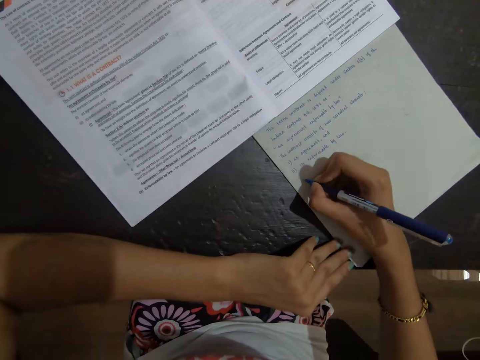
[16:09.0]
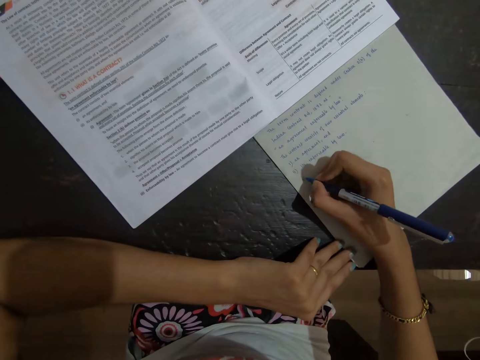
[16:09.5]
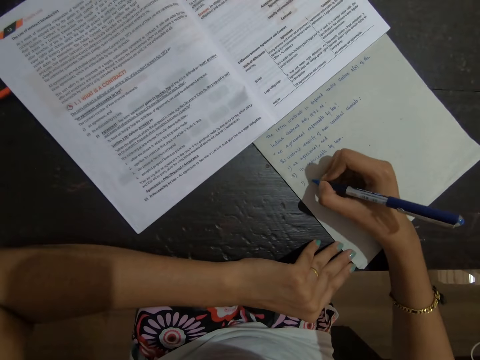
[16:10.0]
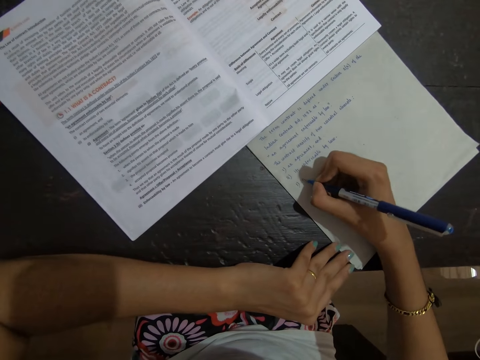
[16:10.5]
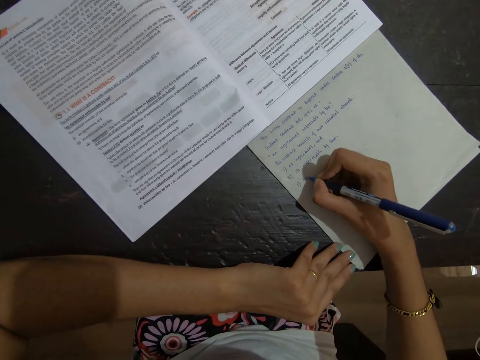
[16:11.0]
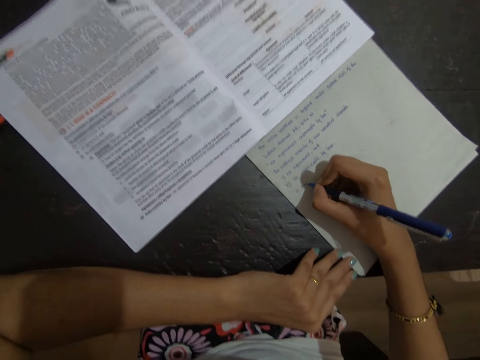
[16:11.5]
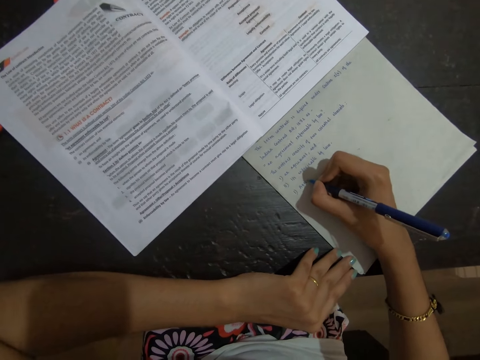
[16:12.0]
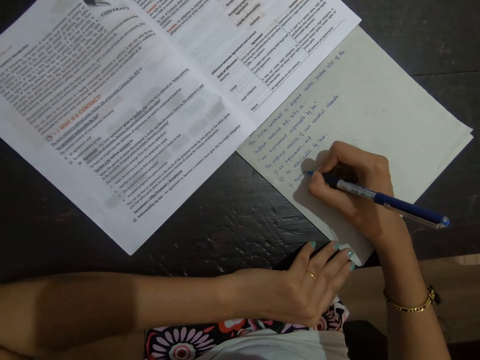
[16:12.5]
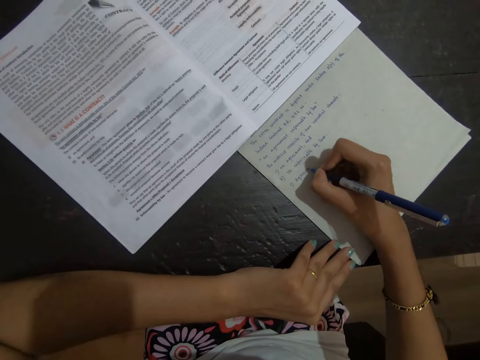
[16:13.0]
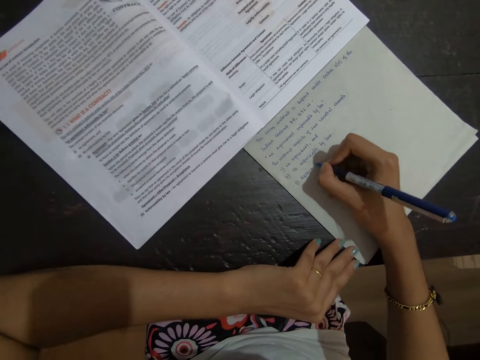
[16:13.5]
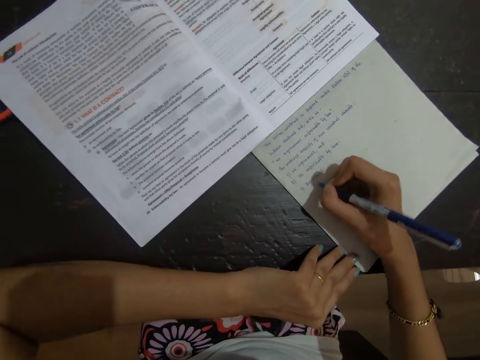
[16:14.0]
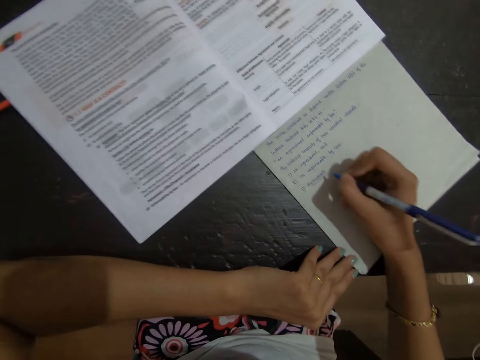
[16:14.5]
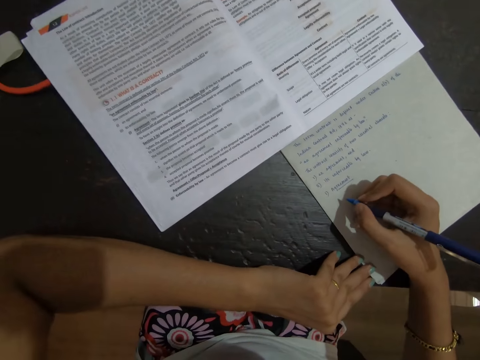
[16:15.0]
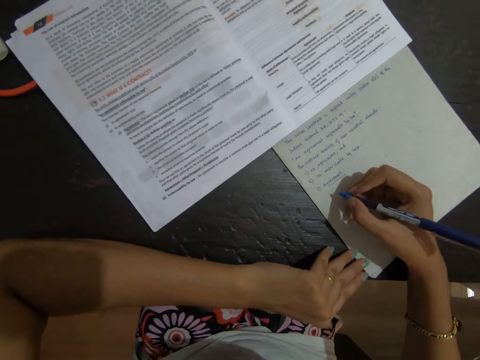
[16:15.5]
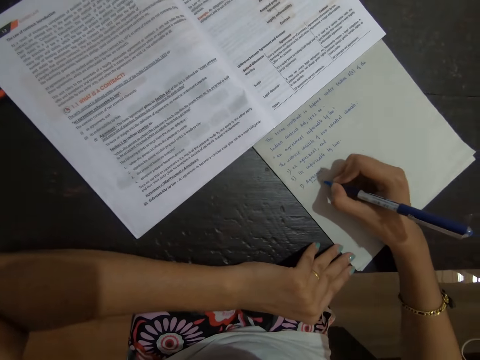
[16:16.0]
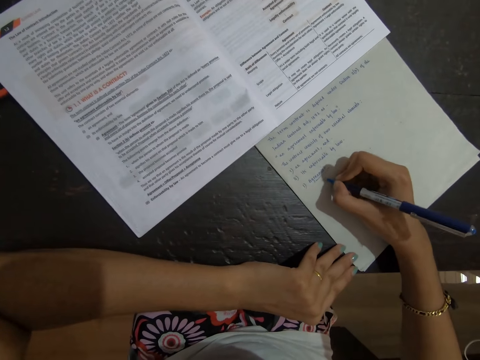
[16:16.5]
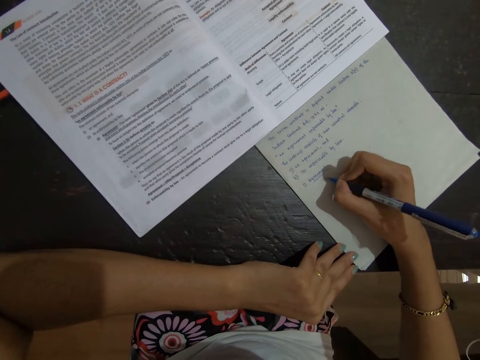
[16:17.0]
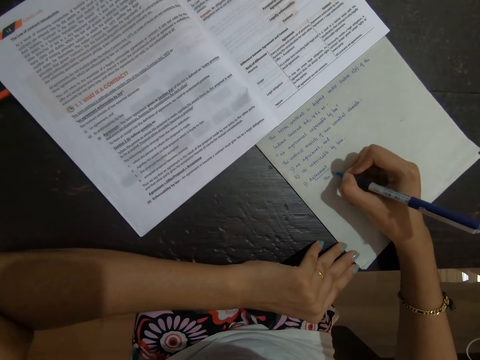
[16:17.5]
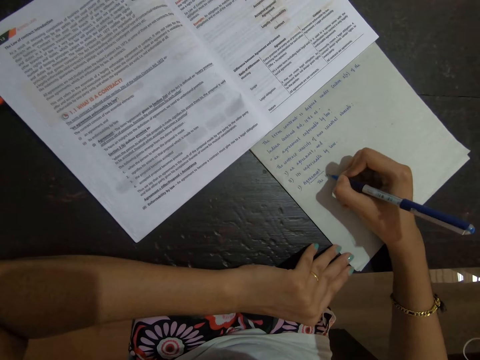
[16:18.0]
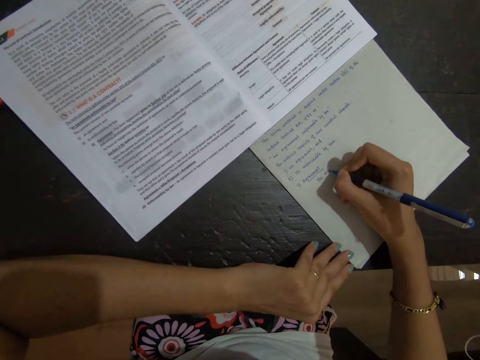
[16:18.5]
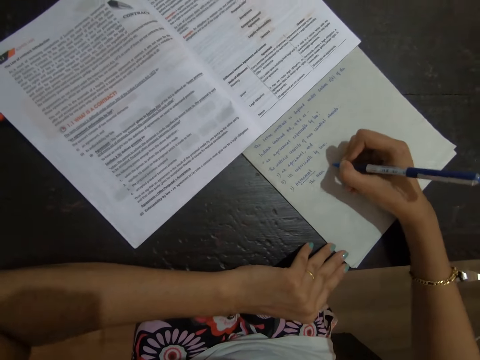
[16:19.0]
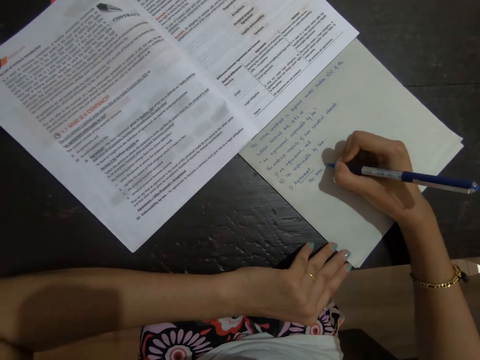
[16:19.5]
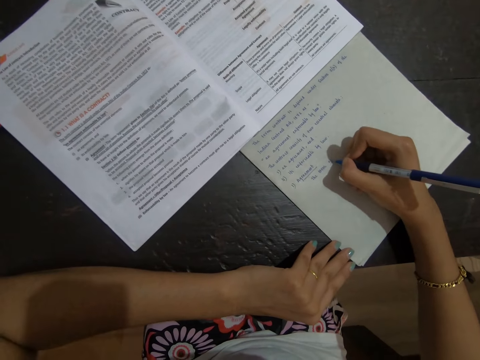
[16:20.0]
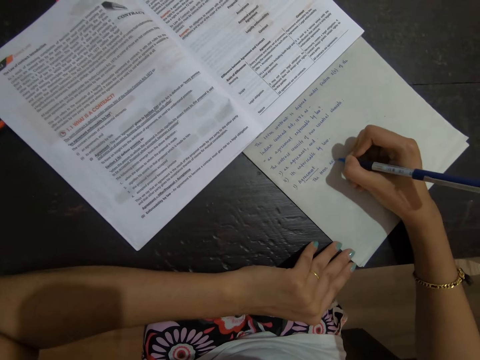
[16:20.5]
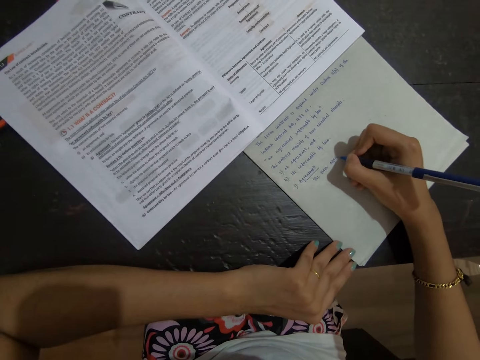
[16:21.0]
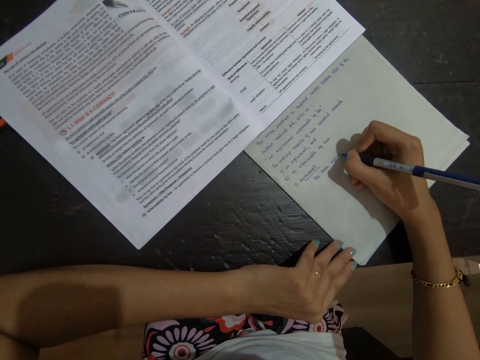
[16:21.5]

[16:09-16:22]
The camera wearer writes on the paper. They hold the pen. They write on the paper.

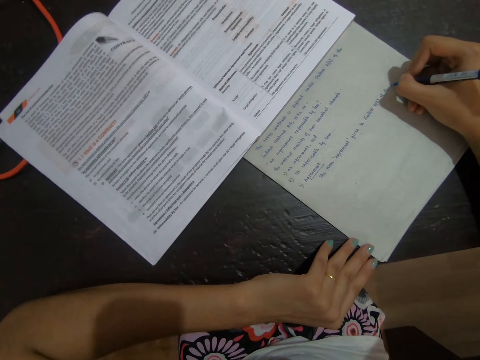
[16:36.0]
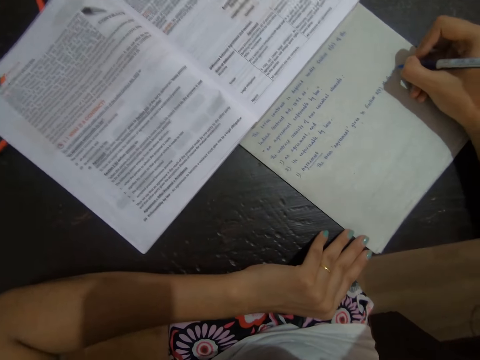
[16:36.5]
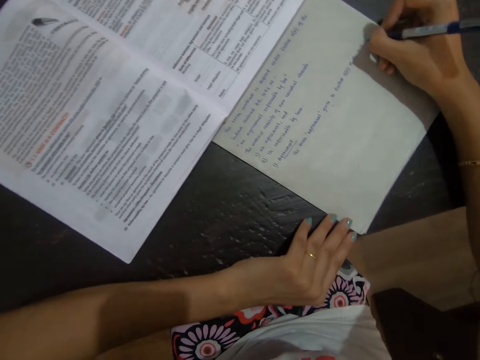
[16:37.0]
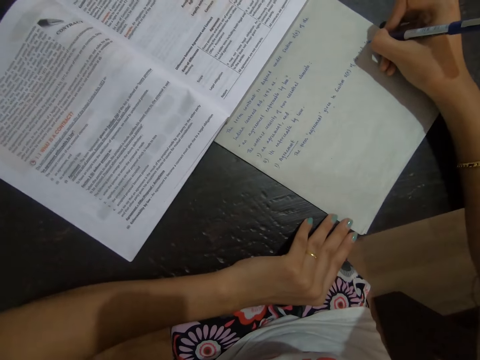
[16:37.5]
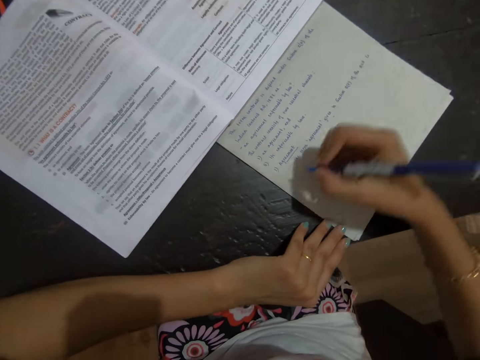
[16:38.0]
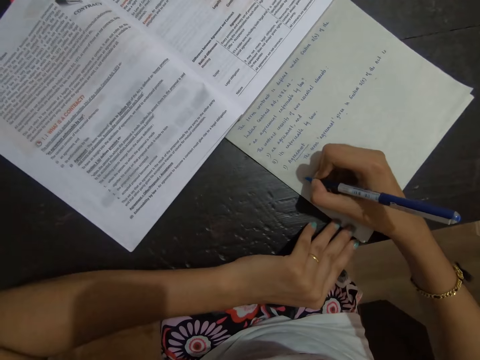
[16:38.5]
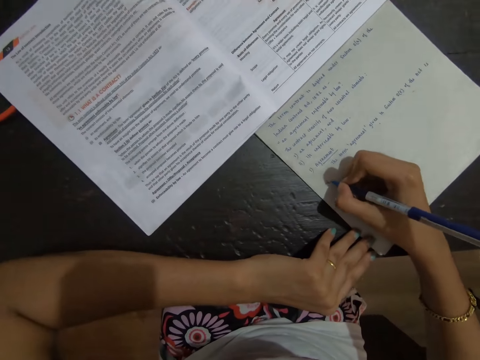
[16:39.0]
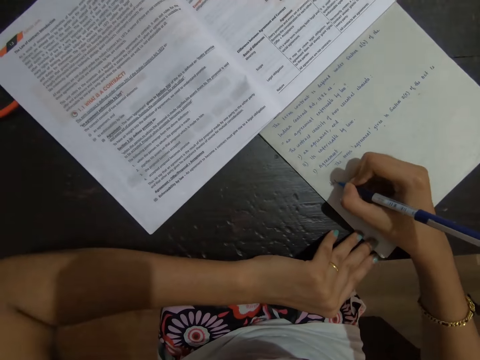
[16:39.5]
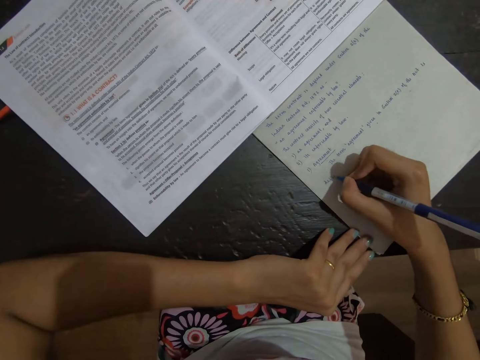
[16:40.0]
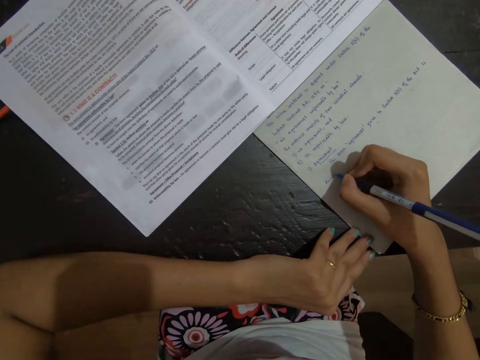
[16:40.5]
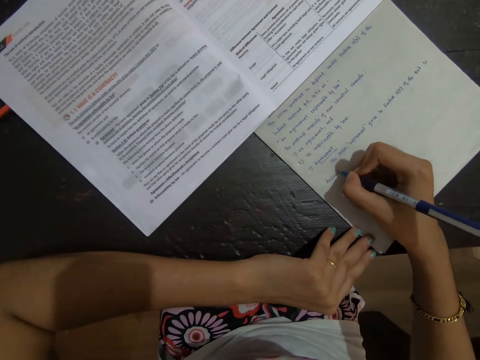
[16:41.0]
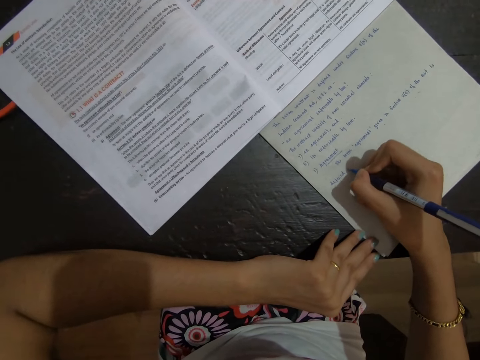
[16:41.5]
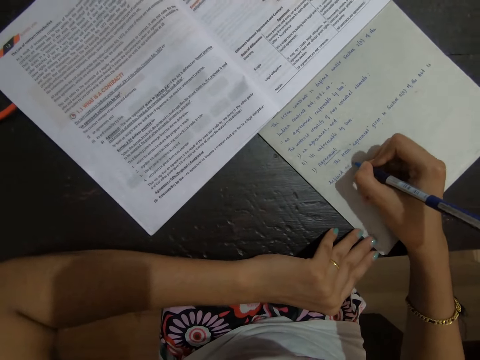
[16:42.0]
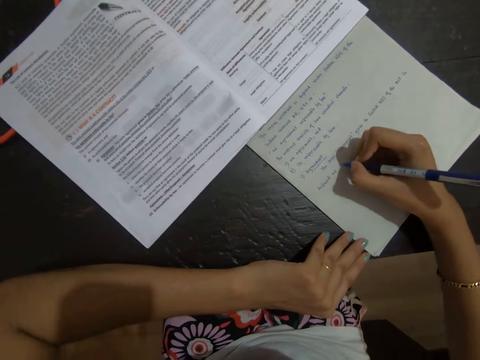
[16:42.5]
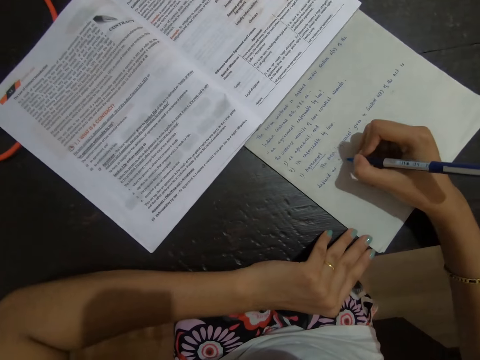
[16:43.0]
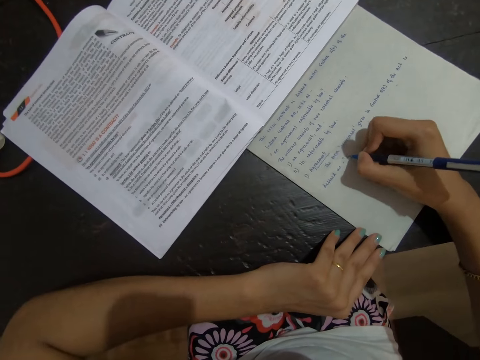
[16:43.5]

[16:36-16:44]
The camera wearer writes on the paper.

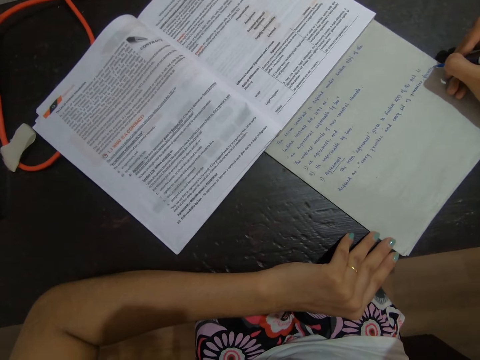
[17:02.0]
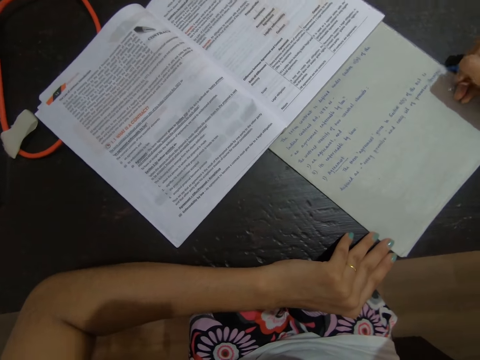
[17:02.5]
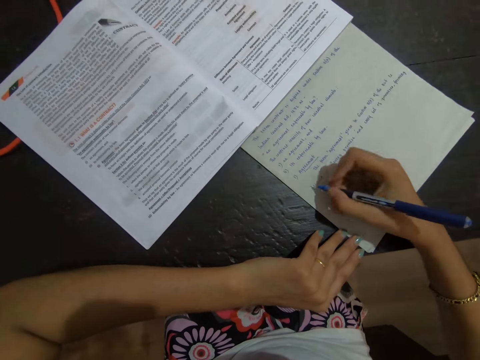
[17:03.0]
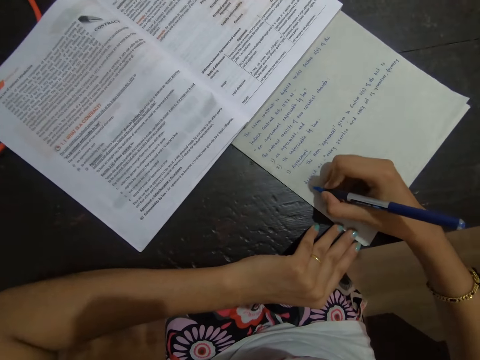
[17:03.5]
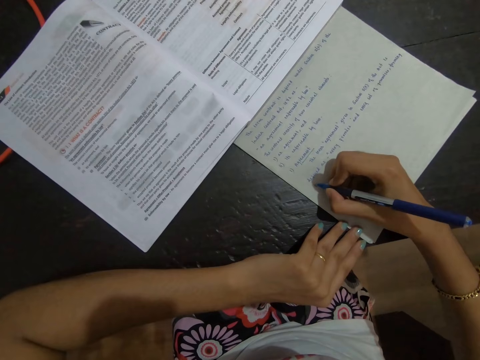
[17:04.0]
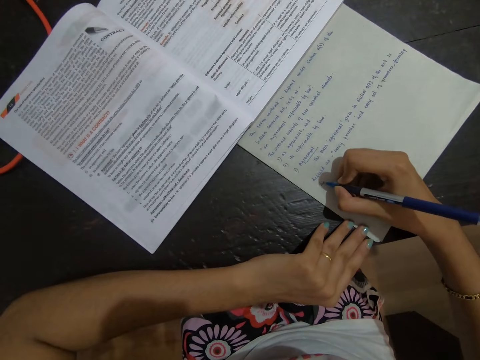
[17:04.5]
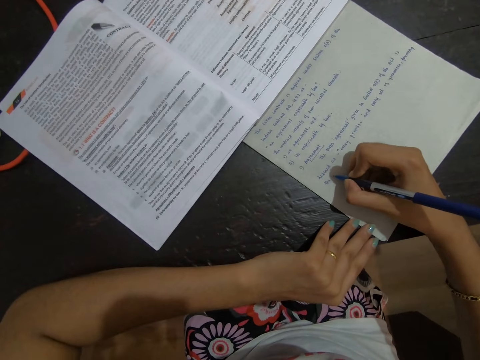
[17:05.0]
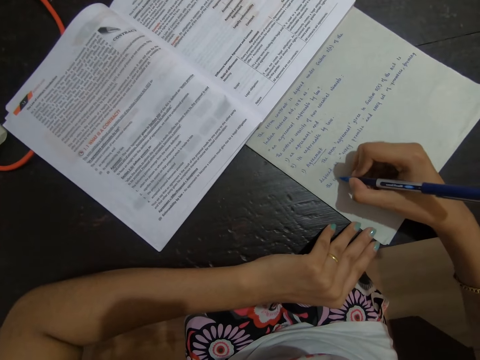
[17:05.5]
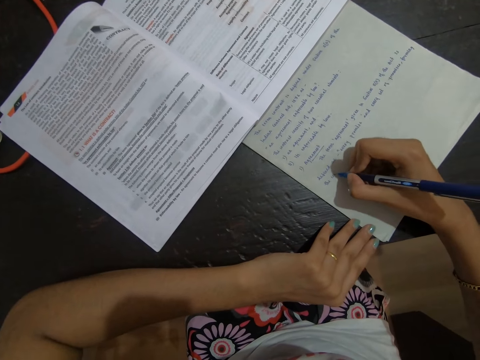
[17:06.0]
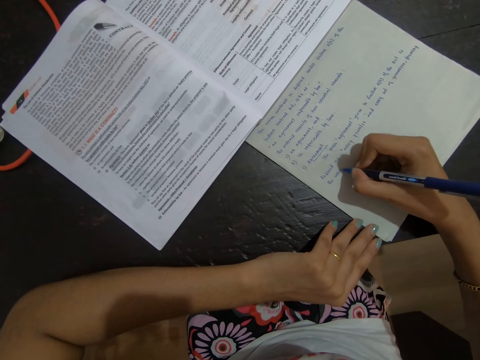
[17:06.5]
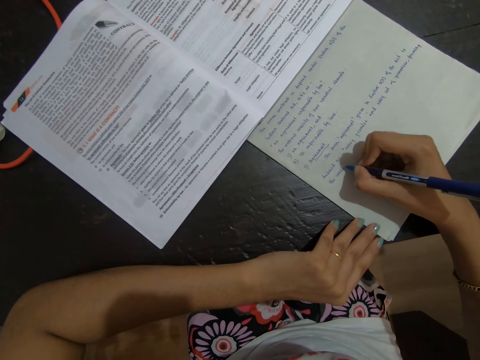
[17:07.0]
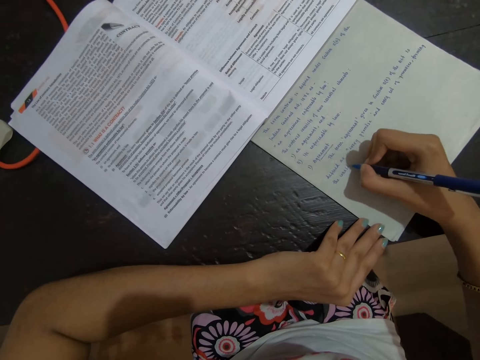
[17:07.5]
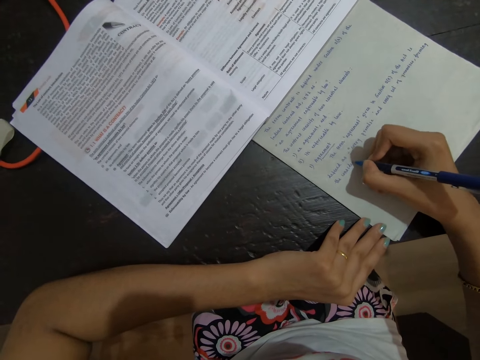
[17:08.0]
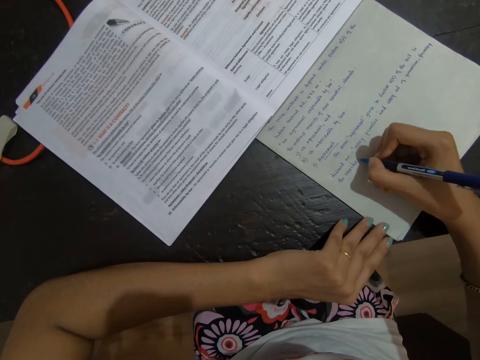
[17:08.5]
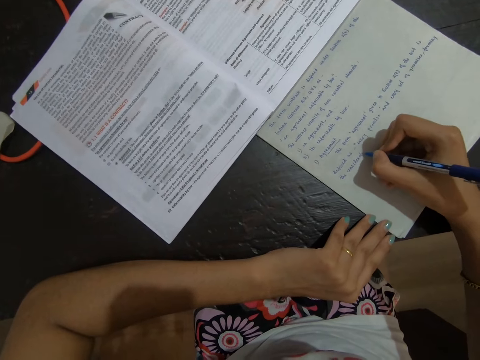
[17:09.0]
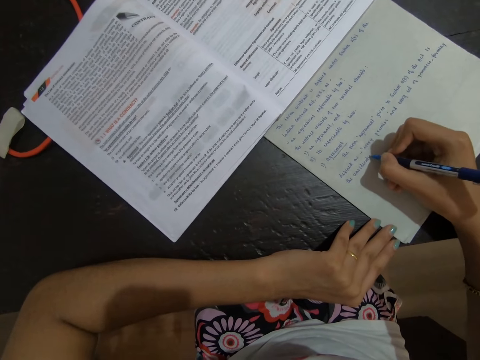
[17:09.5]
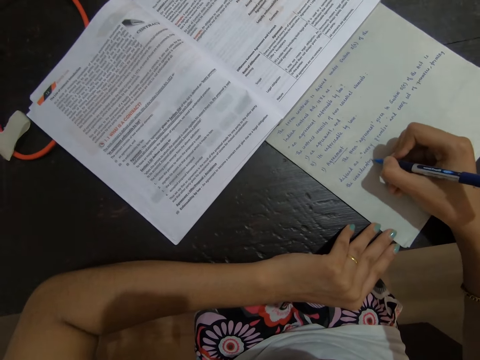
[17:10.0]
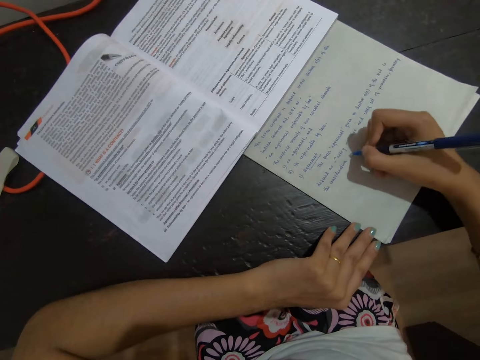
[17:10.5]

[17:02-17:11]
The camera wearer writes on the paper.
